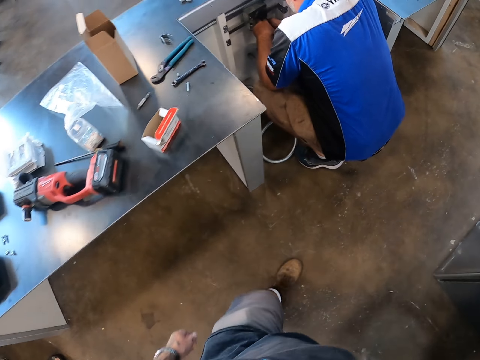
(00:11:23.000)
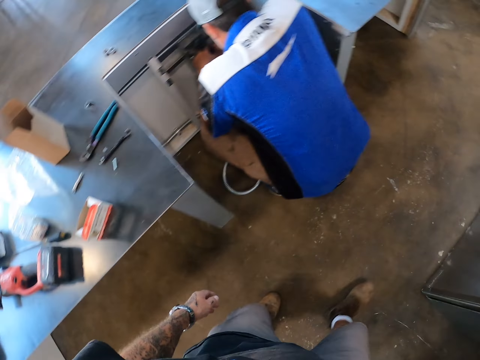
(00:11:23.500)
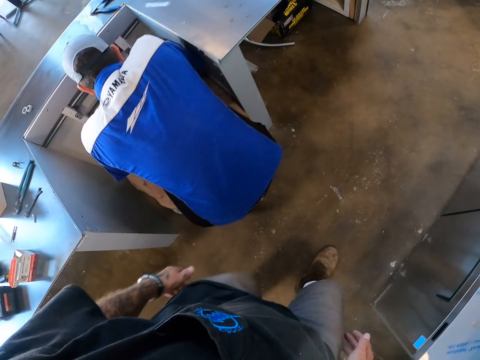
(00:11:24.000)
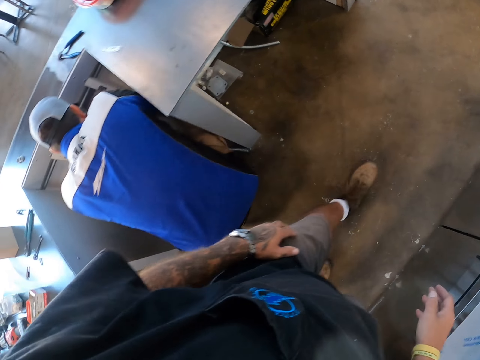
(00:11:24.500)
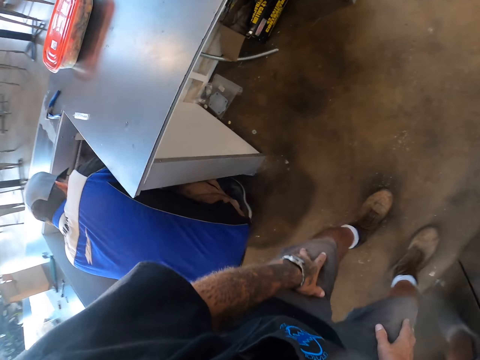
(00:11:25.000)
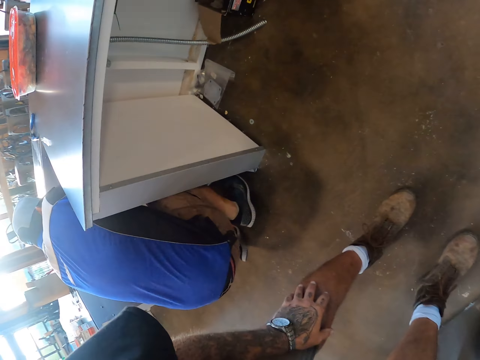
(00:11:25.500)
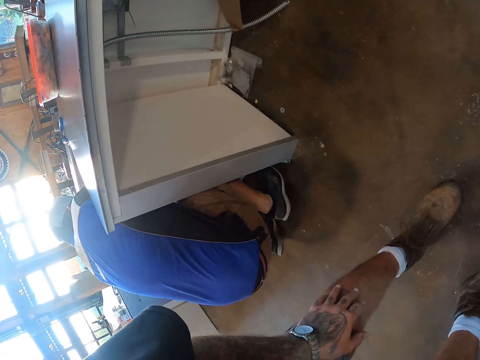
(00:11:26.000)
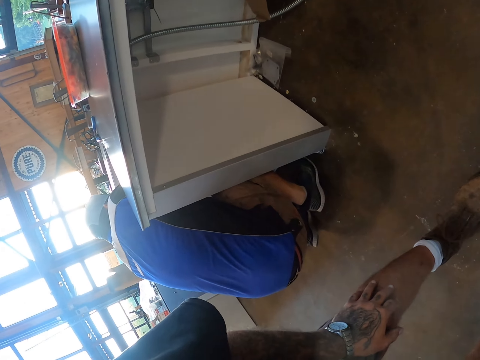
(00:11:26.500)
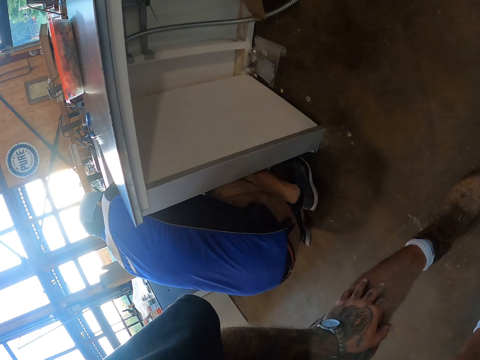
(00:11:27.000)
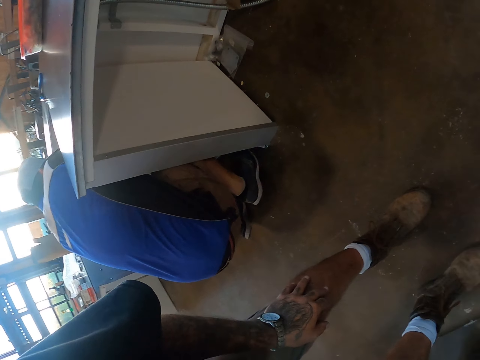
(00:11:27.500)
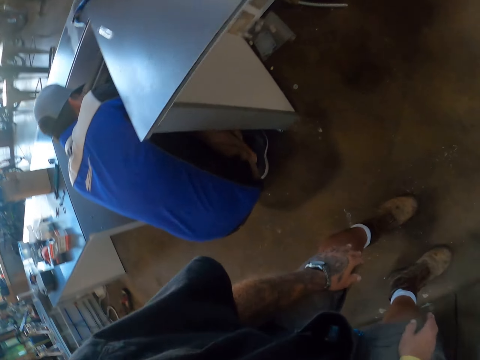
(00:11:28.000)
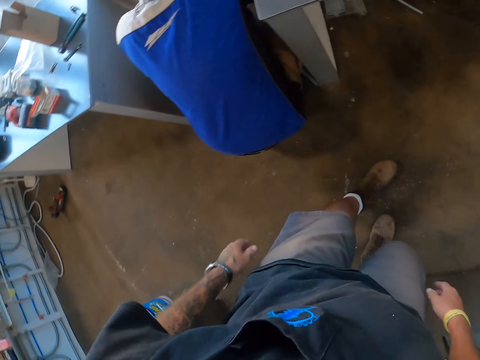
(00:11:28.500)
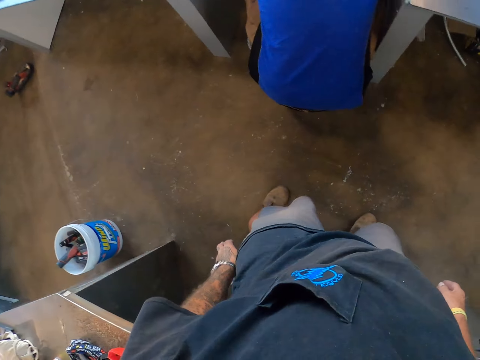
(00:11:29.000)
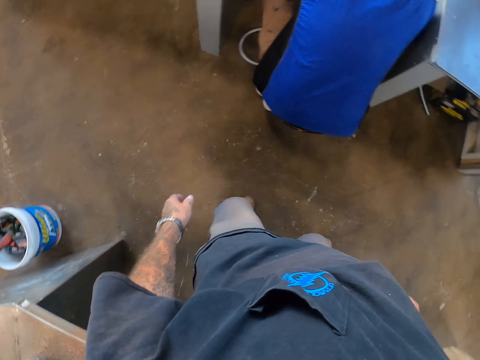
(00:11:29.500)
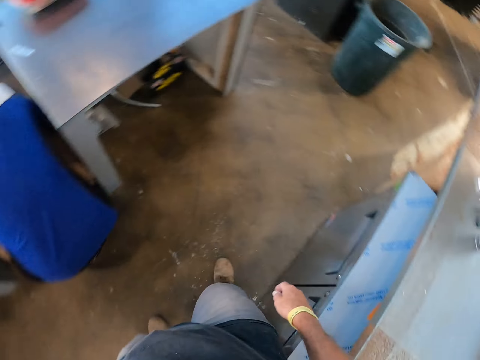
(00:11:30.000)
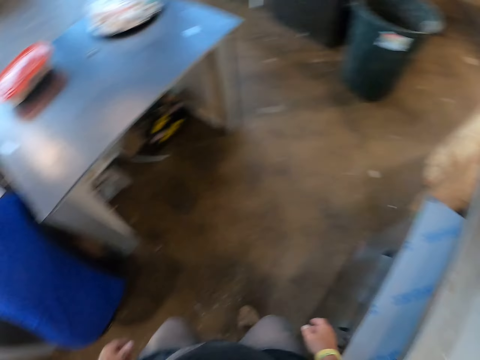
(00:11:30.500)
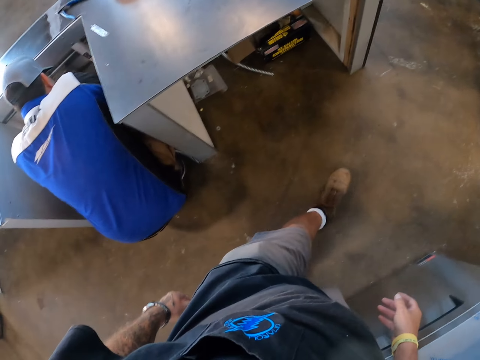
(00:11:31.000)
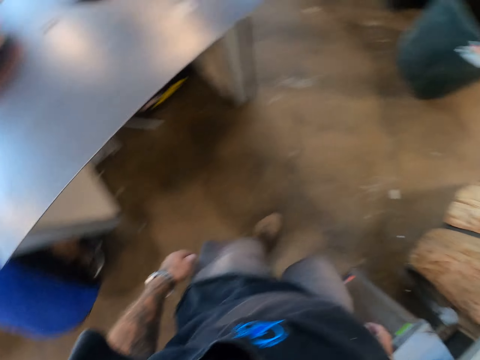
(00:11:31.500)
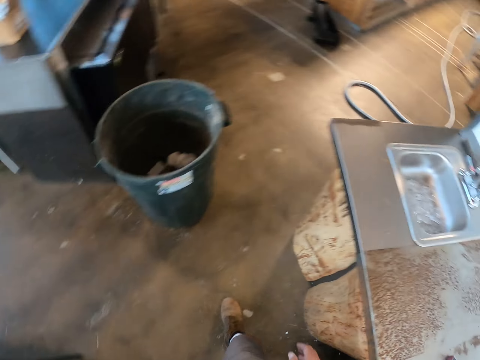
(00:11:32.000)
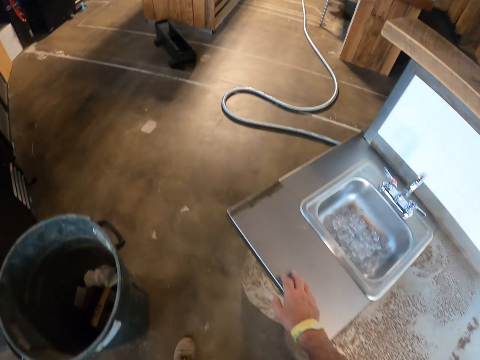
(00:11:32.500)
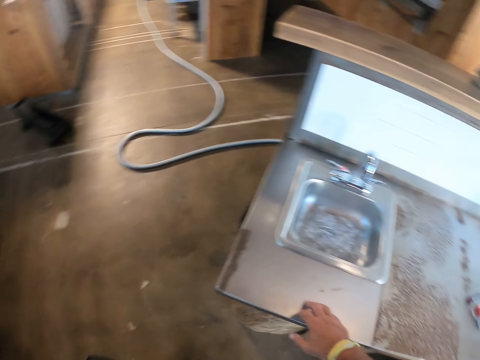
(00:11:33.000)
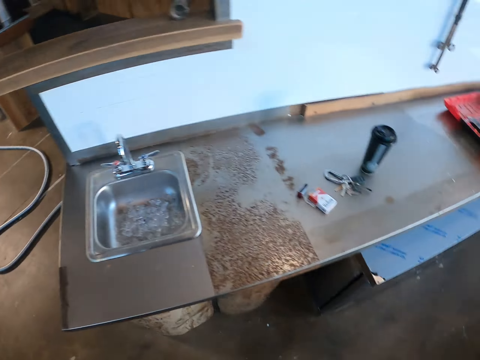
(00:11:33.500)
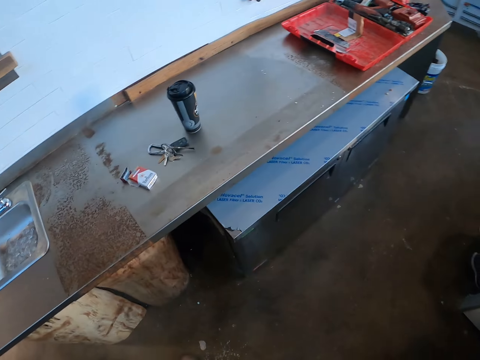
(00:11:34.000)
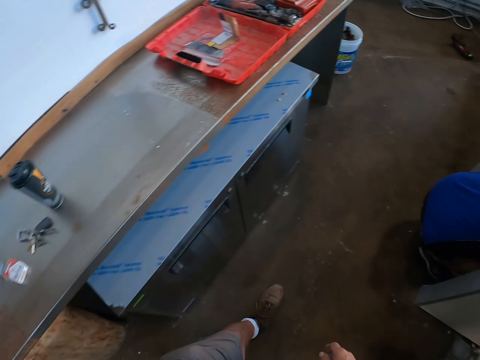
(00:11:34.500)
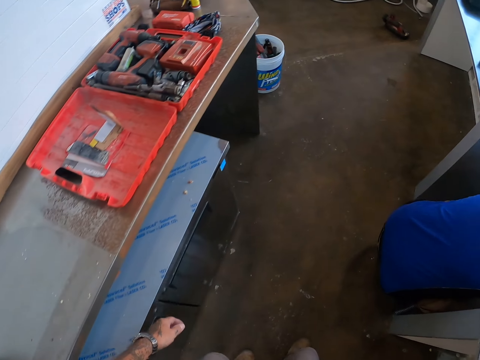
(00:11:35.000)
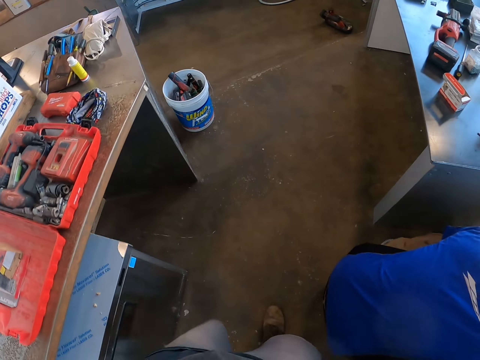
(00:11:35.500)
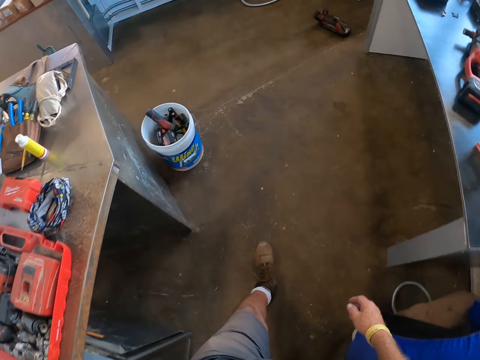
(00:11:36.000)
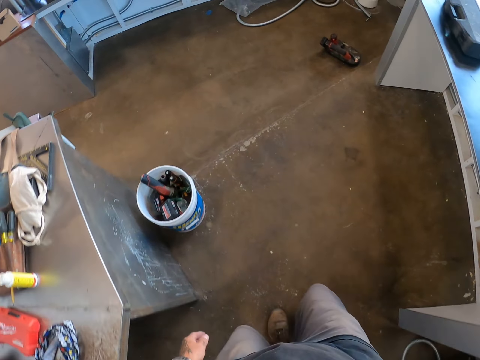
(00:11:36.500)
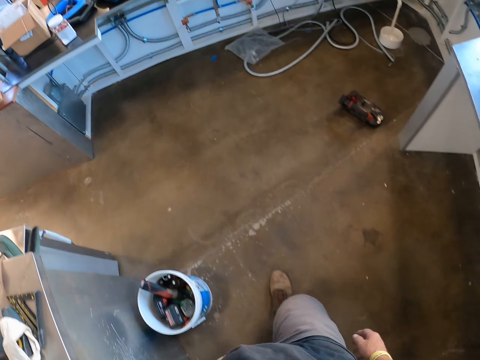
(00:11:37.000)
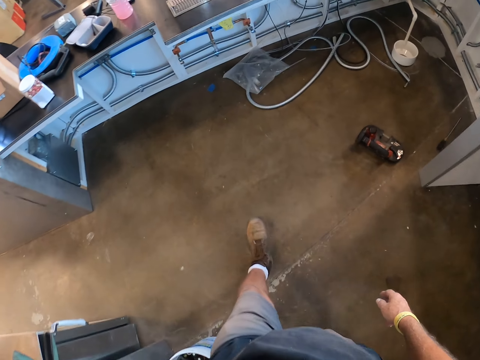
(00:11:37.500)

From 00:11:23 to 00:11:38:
The camera wearer walks on the floor. He puts a hand on the knee, bends, stares at something, and looks around. He straightens and moves his leg. He looks around. He walks on the floor. He puts his hand on the sink and removes his hand from the sink. He walks.

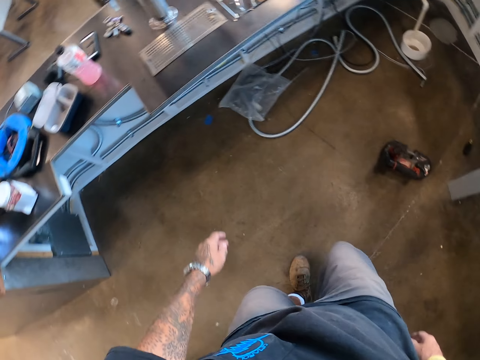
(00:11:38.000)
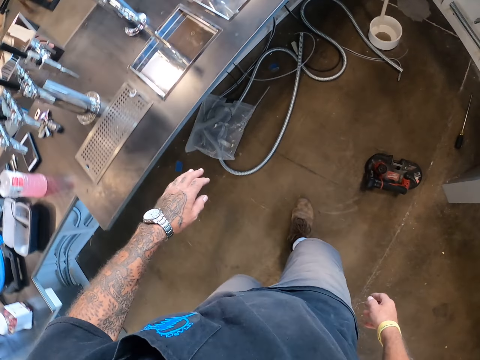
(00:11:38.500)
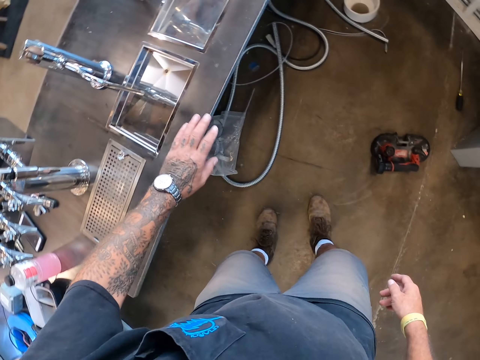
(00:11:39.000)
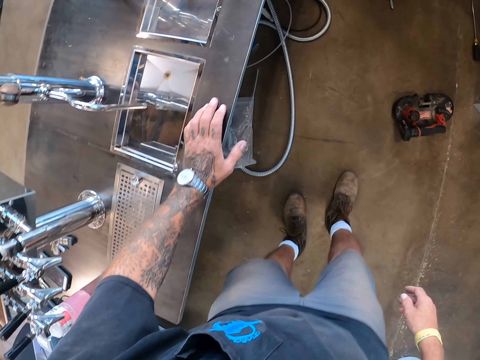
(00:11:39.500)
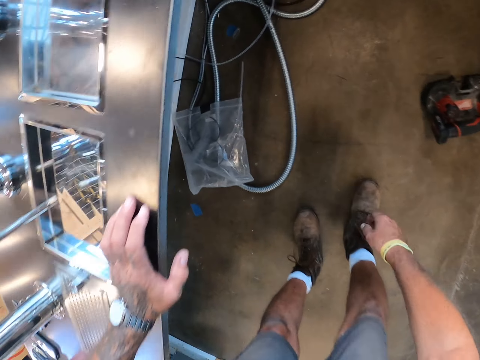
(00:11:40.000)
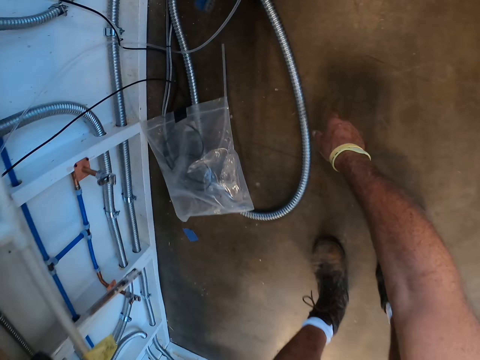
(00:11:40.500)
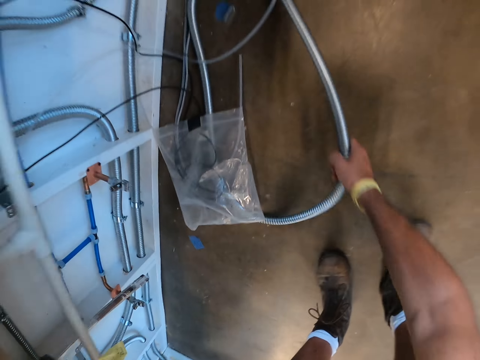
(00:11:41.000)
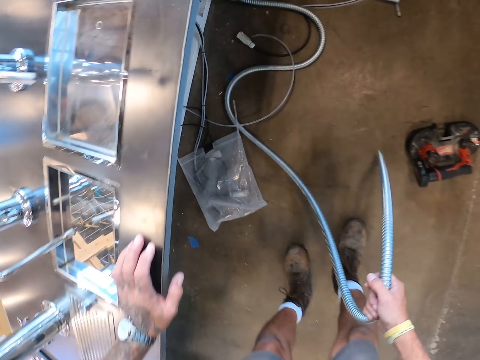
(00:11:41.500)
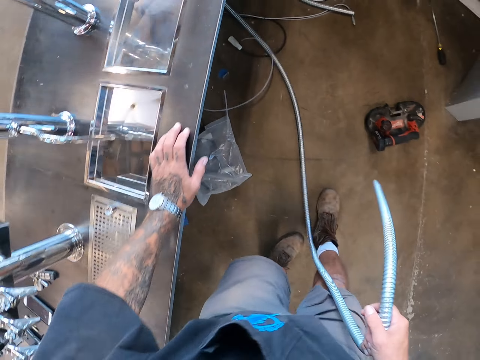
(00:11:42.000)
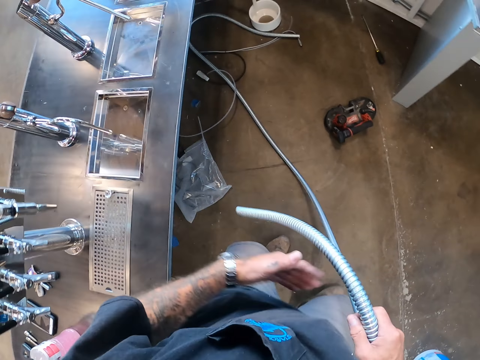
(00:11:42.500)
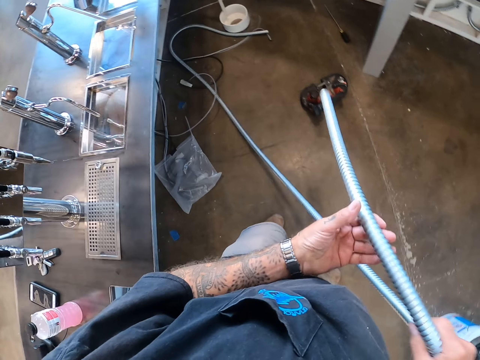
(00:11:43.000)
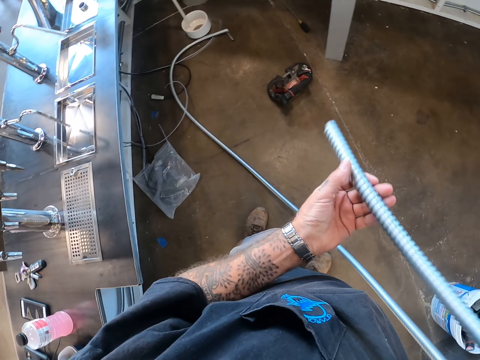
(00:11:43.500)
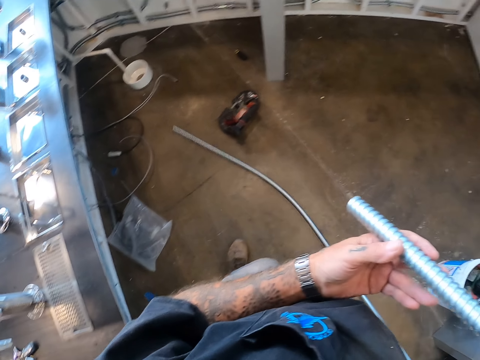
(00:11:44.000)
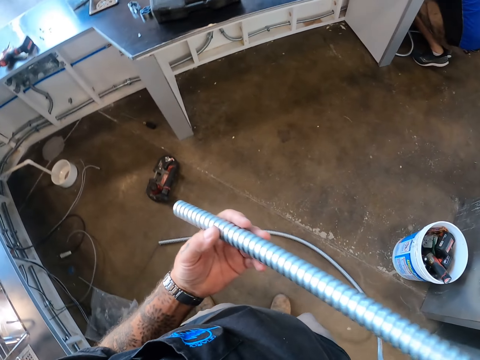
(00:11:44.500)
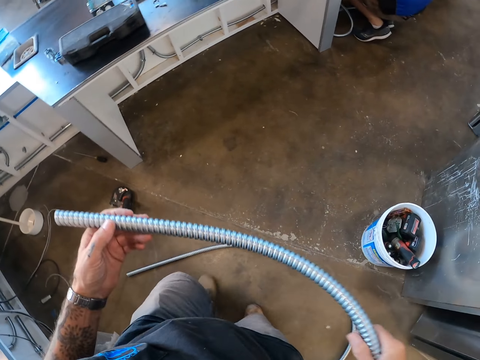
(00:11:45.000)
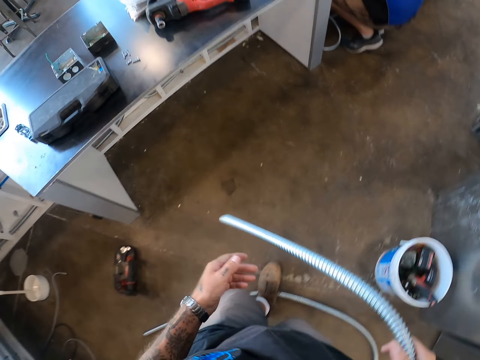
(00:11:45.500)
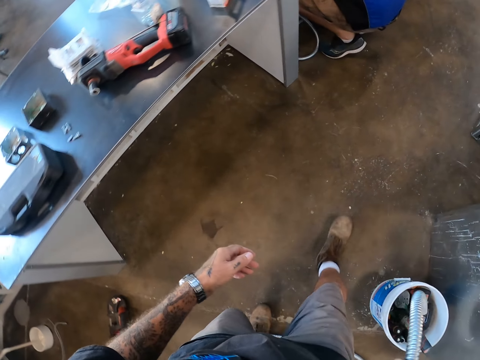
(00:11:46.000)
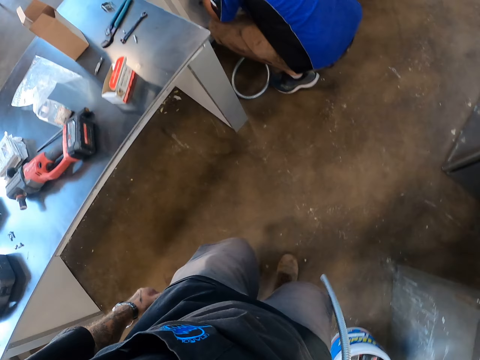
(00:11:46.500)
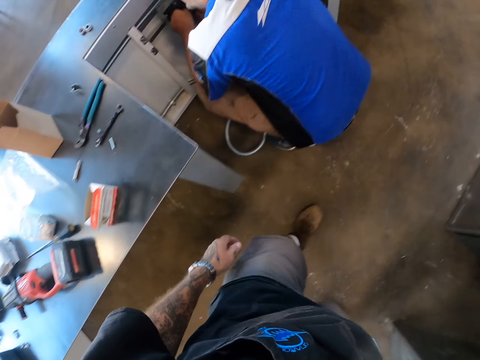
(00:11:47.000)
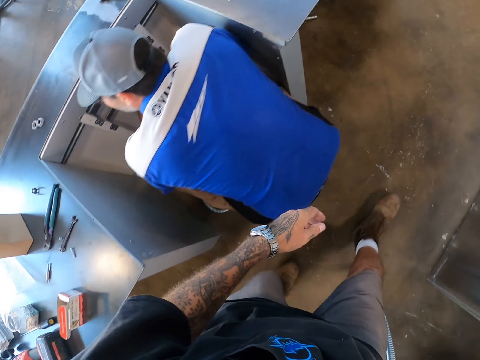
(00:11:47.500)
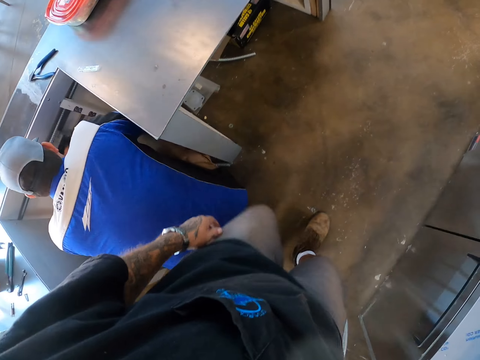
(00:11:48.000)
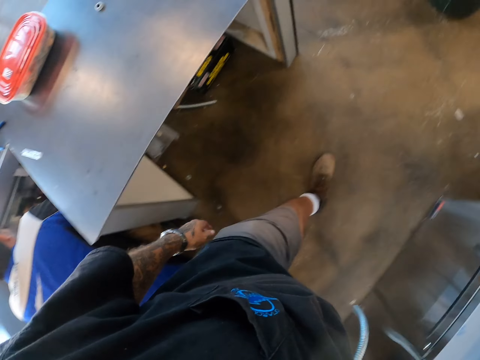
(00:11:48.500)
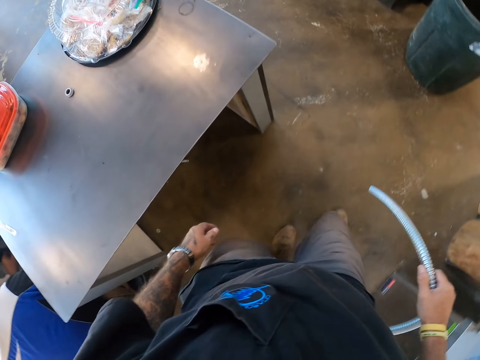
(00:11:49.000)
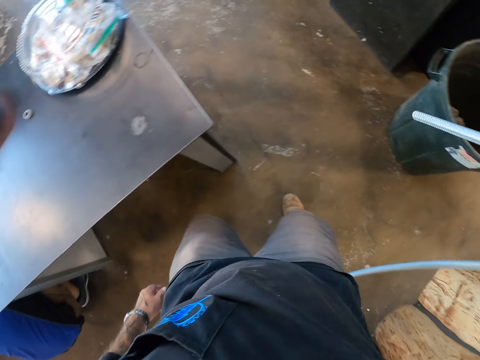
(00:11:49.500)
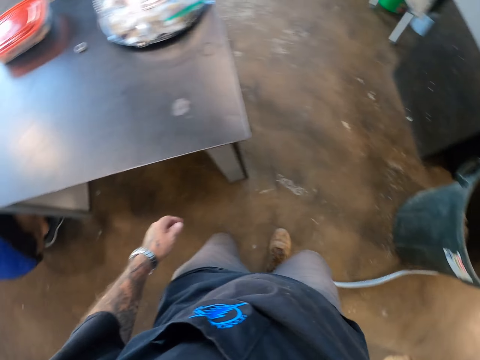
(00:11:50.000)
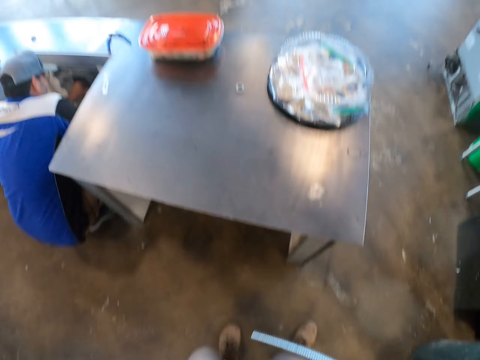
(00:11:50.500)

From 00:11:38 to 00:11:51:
The camera wearer puts his hand on the sink. He bends. He takes the kitchen steel pipe drain on the floor. He holds the kitchen steel pipe with the other left hand. He walks on the floor. He removes the kitchen steel pipe drain from the right hand.
